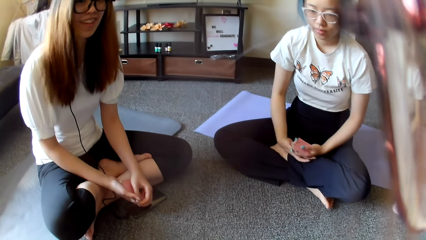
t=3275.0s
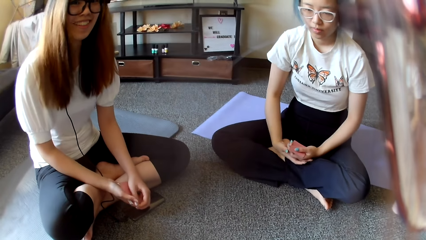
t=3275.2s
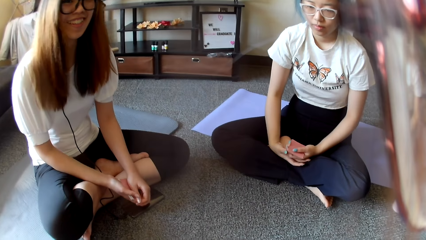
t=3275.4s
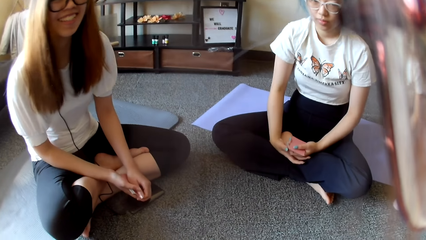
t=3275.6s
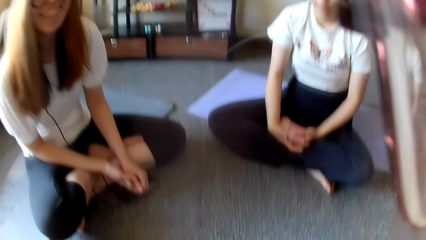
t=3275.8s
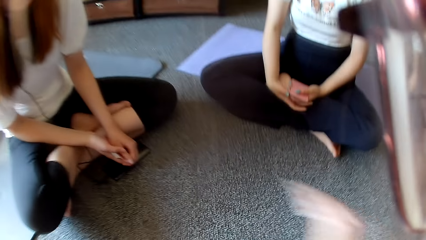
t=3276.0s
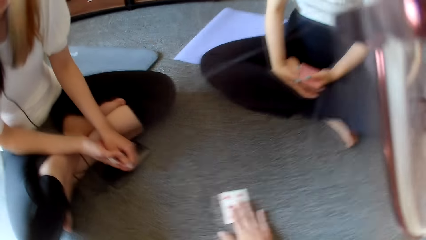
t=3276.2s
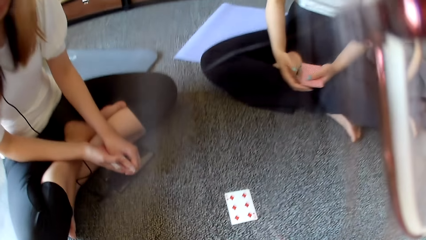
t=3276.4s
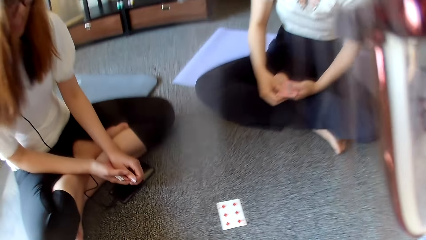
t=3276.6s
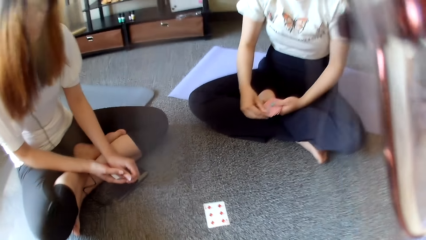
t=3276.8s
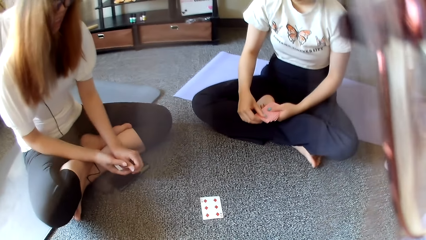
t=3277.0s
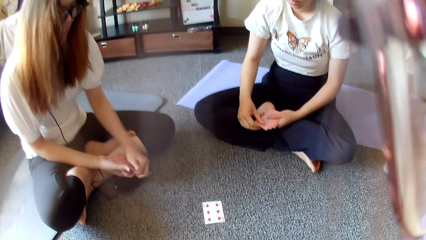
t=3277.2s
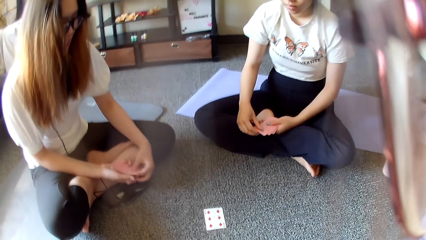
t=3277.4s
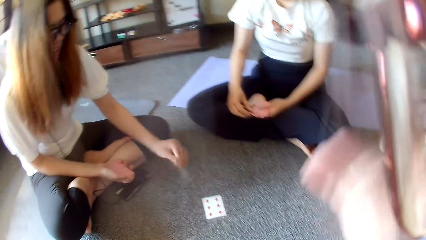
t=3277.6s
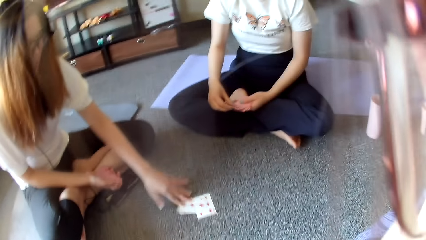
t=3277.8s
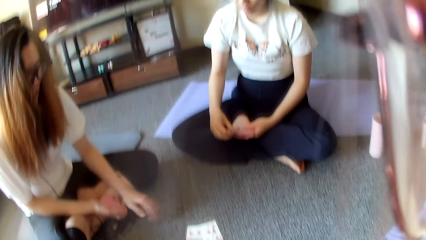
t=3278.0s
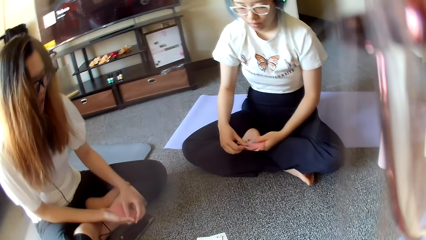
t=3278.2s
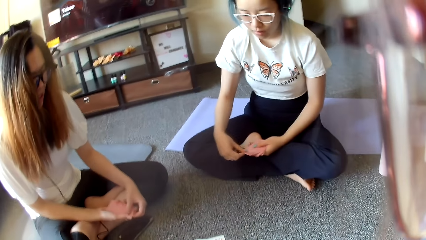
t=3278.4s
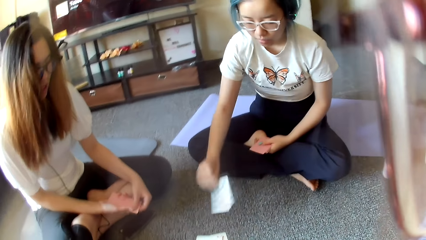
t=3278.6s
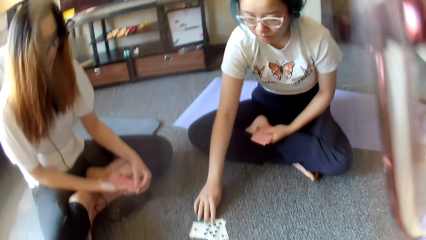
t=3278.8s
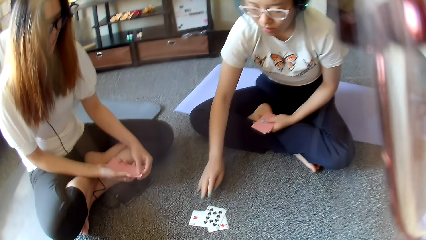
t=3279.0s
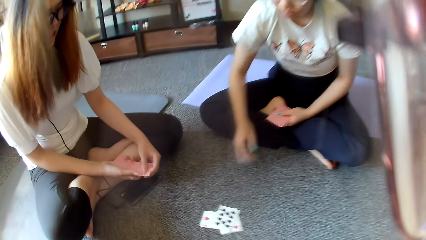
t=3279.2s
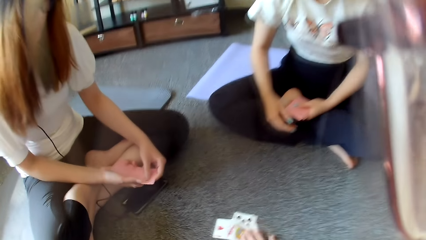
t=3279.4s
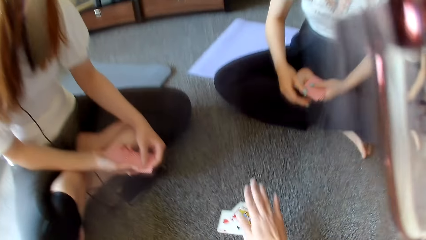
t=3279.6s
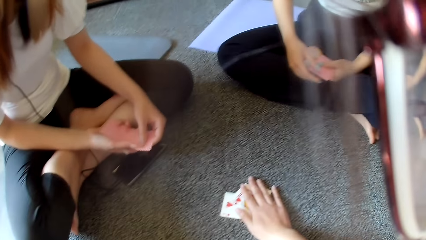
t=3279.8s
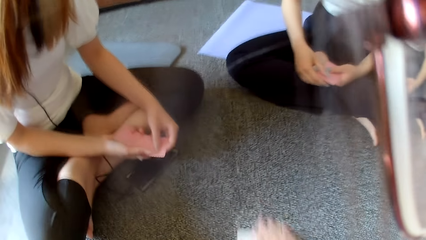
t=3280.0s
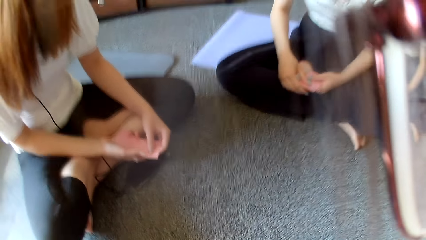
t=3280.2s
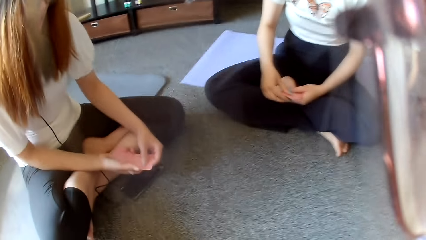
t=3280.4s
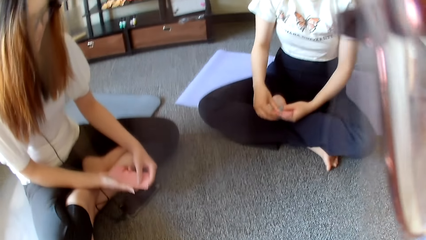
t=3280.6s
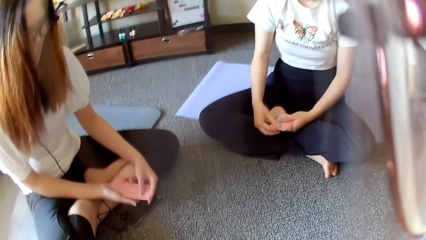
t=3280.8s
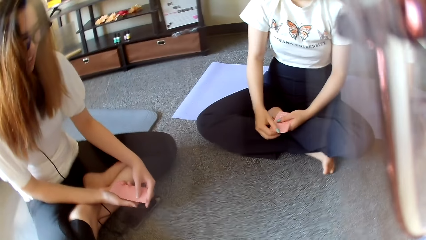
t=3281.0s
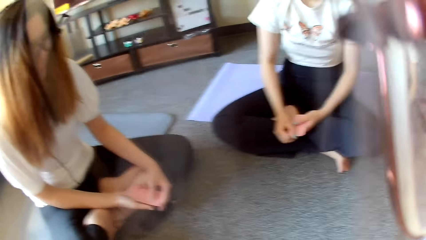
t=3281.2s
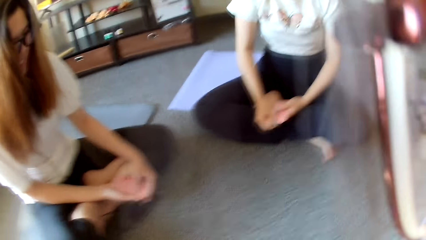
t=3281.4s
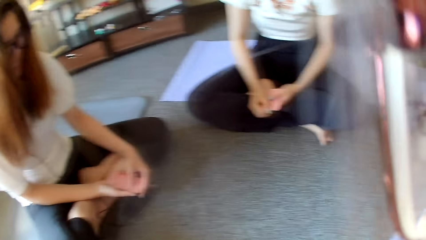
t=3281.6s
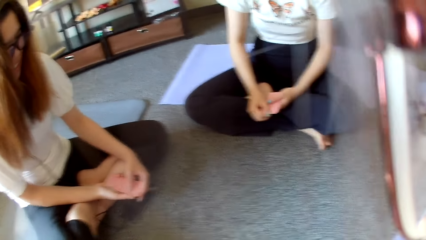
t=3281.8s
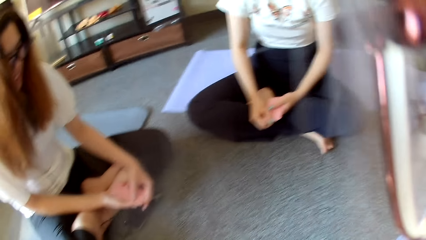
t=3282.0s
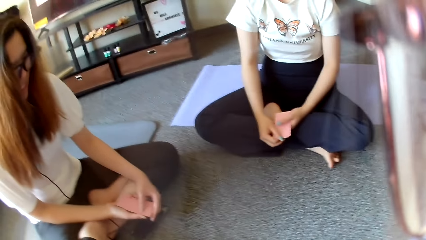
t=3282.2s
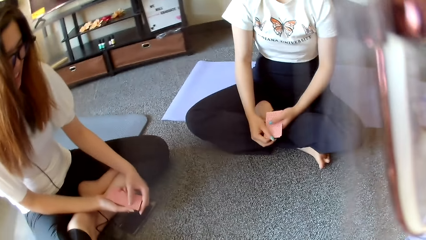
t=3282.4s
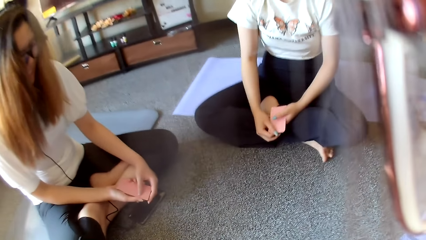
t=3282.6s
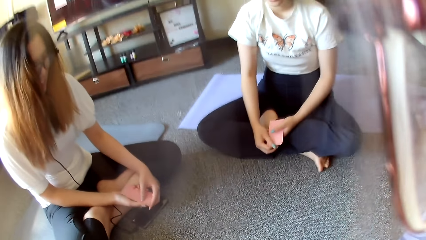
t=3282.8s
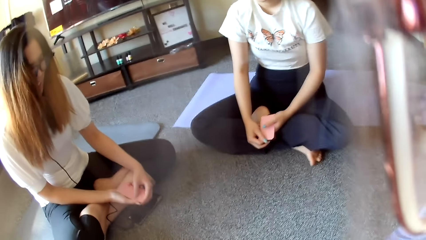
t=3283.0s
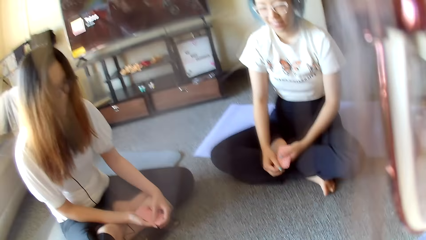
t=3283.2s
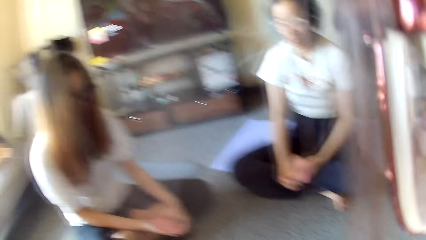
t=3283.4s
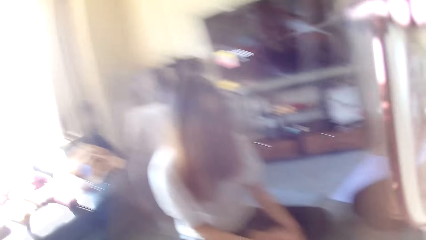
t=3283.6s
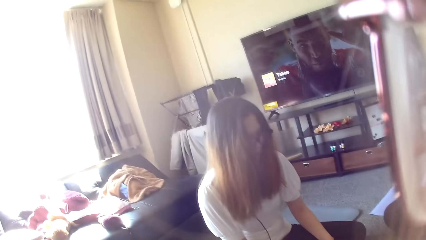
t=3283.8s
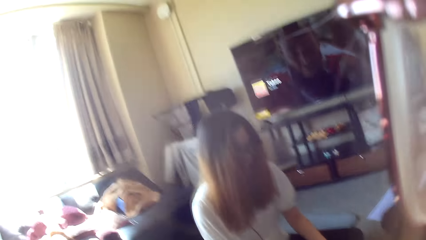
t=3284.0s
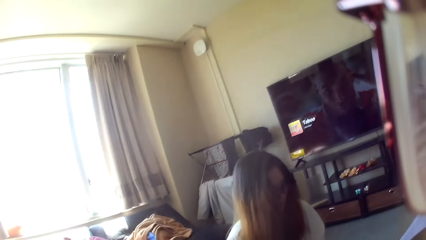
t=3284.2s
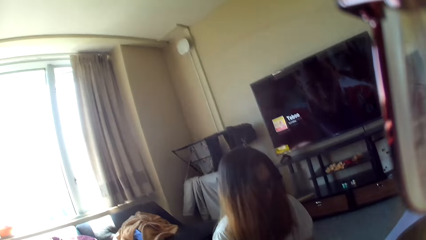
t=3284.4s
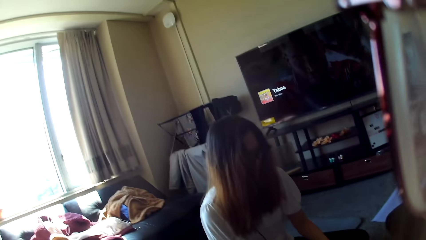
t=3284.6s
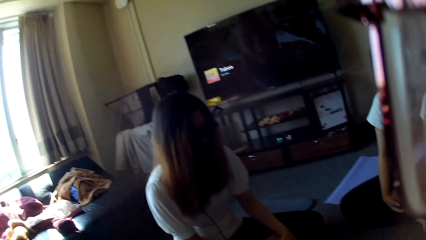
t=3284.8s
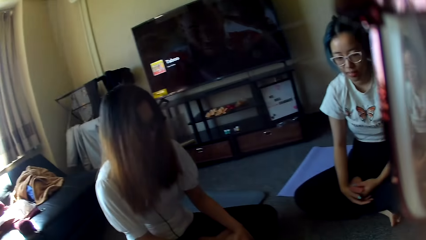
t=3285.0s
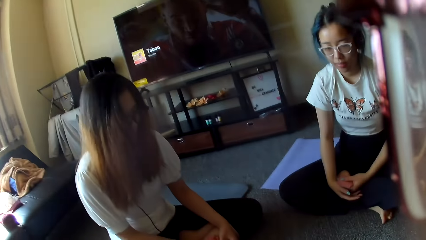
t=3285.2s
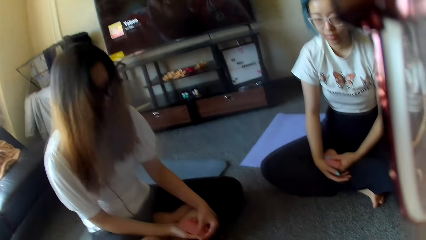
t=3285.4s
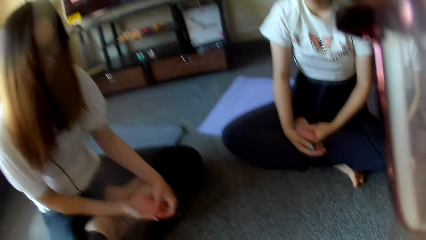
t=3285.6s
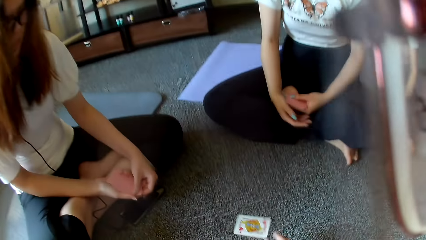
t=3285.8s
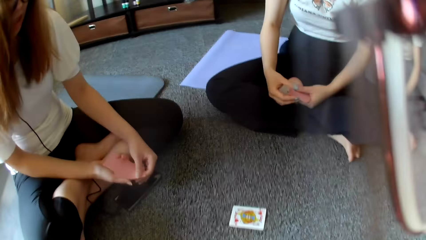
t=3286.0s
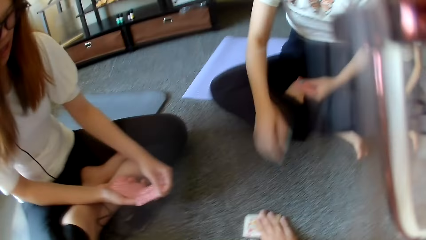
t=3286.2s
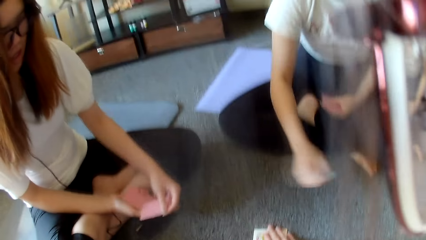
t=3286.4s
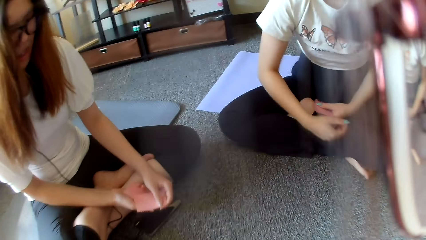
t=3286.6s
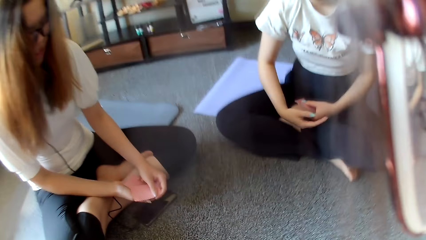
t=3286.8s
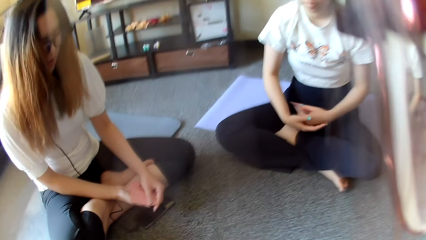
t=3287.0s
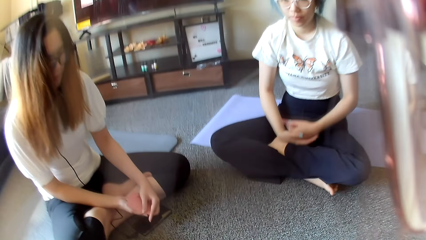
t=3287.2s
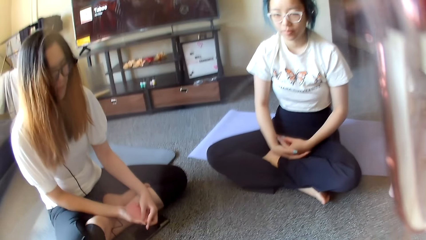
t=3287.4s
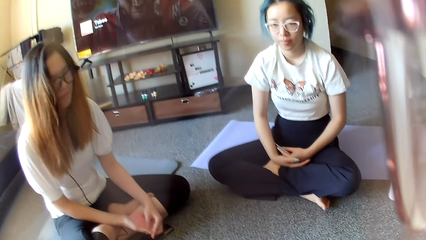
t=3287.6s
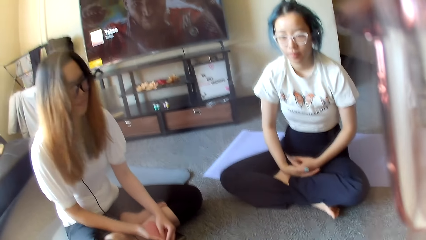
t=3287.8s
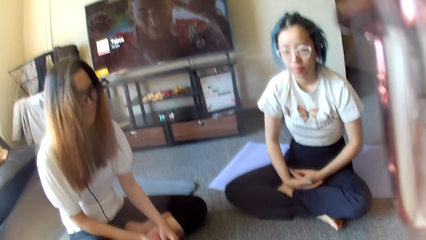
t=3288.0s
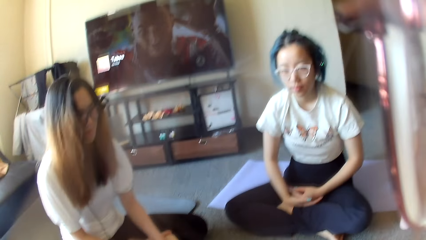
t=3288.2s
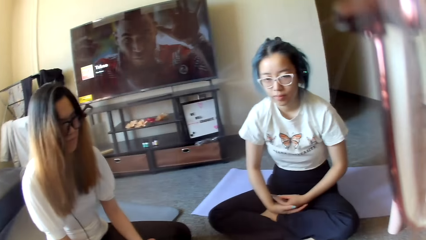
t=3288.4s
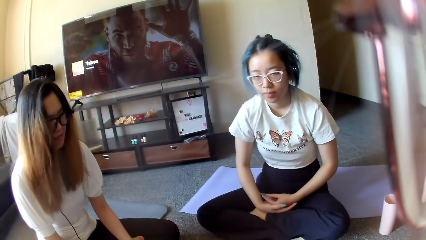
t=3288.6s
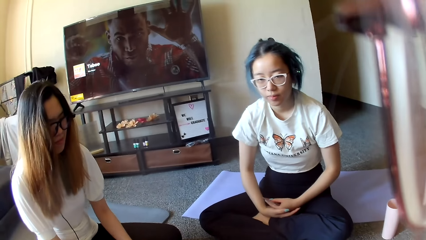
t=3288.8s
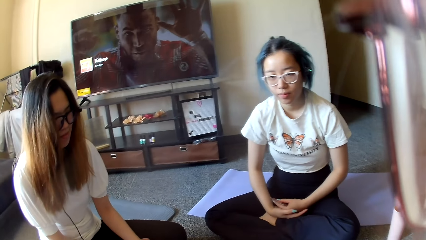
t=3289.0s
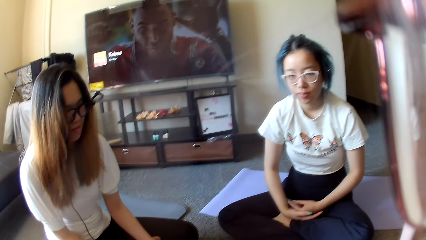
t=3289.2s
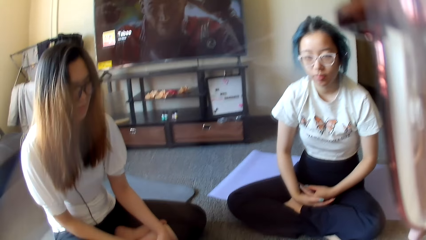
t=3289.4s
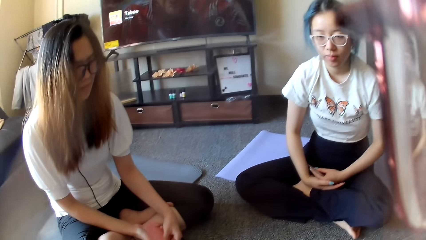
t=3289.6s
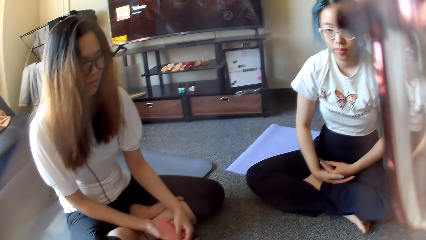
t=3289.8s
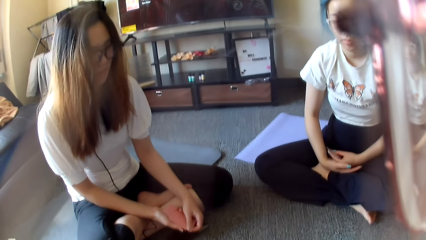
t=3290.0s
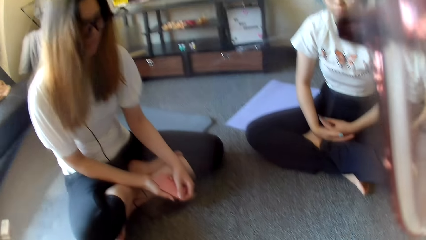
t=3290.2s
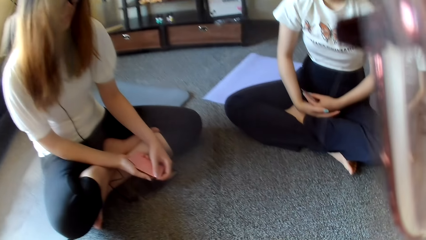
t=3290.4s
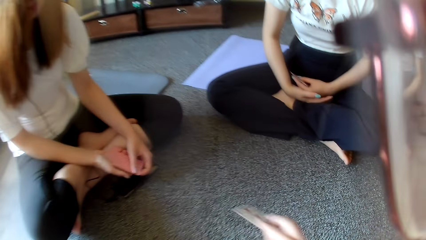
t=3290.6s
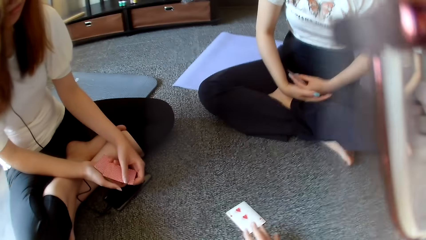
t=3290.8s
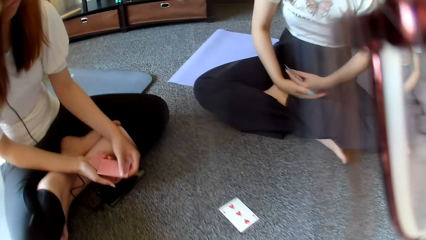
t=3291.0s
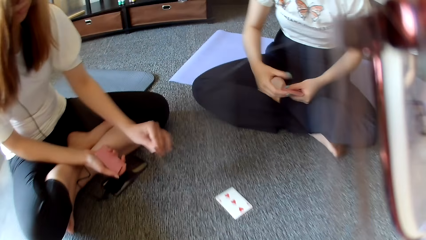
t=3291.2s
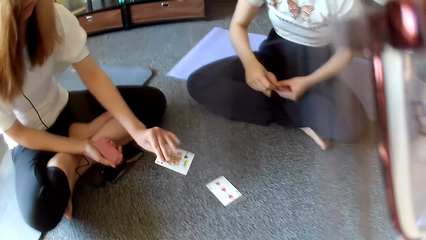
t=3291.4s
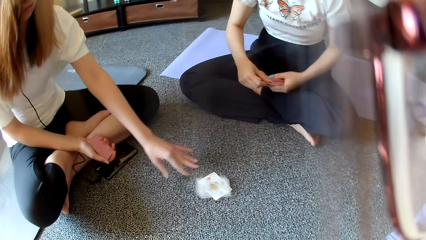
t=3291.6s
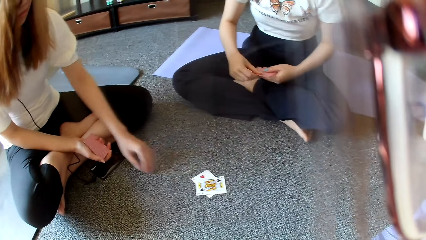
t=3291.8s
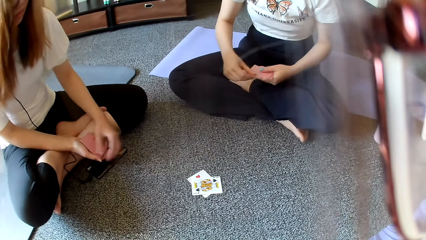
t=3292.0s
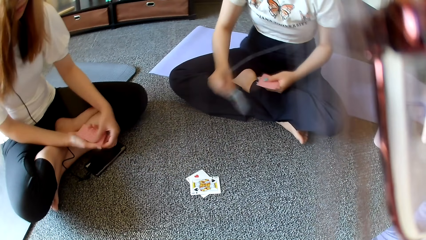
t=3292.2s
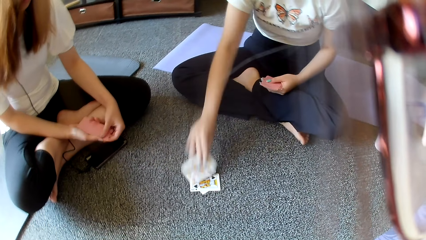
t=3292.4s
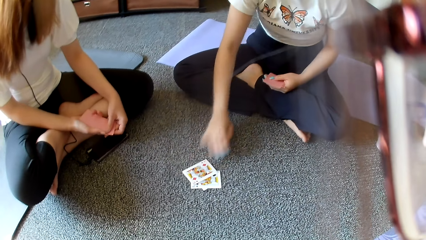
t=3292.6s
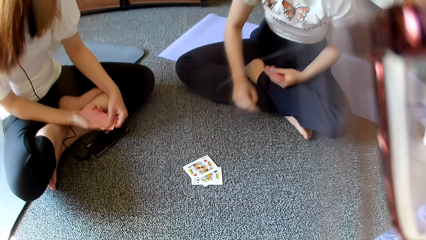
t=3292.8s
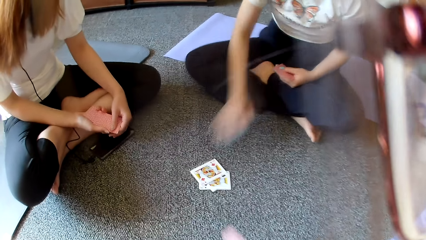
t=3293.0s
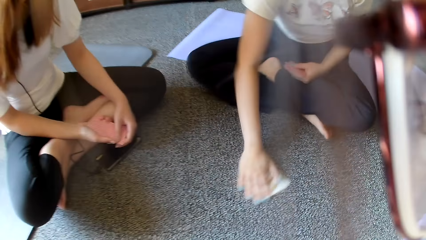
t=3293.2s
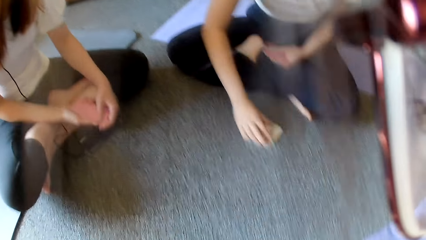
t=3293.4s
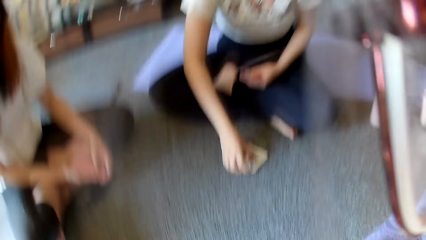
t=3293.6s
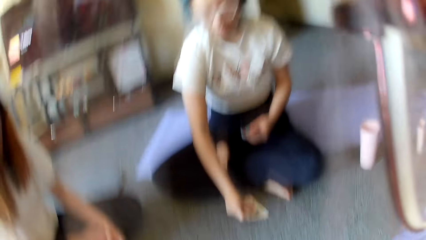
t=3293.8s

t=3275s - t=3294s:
The camera wearer plays poker. They place a card on the floor. A woman places a card on the floor. The woman plays poker. Another woman plays poker. The other woman places a card on the floor. The camera wearer plays poker. They look around. The first woman moves the hand. The other woman moves the hand. The camera wearer taps on the floor. They place a card on the floor. They play poker. The first woman places a card on the floor. The first woman plays poker. The other woman plays poker. The other woman places a card on the floor. The other woman collects the card on the floor.
